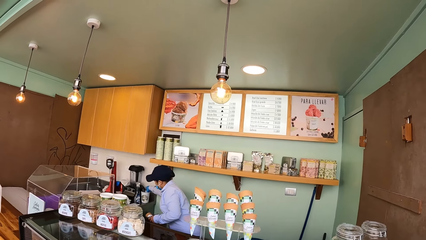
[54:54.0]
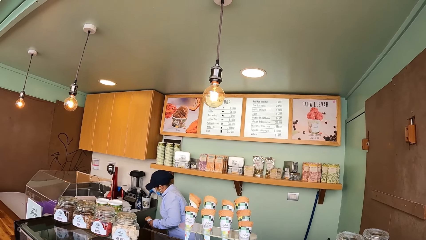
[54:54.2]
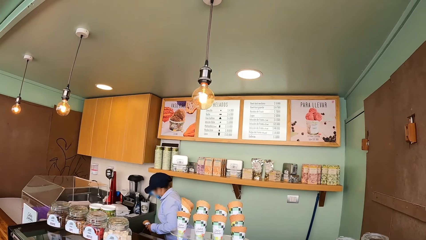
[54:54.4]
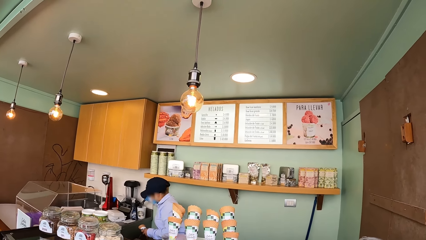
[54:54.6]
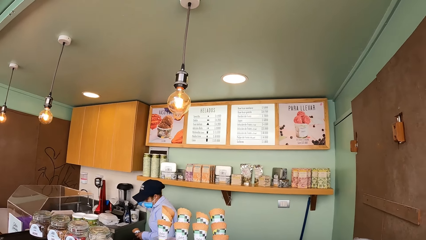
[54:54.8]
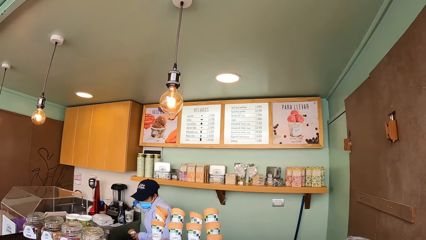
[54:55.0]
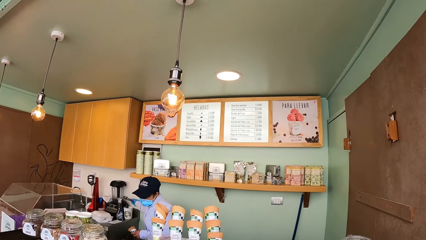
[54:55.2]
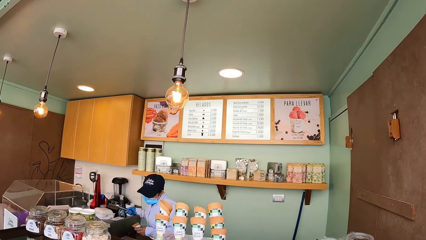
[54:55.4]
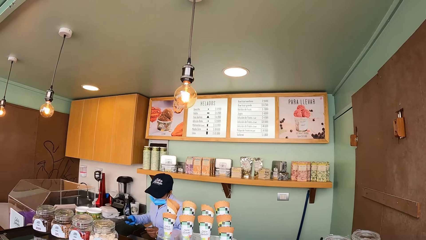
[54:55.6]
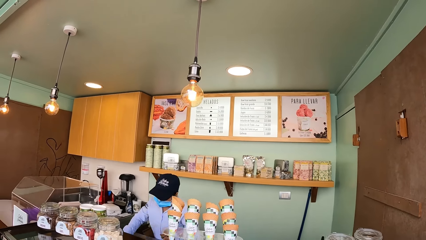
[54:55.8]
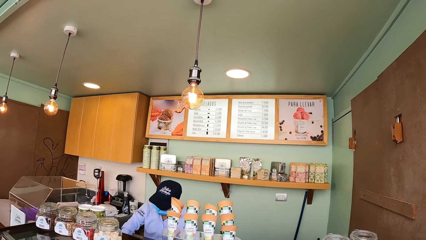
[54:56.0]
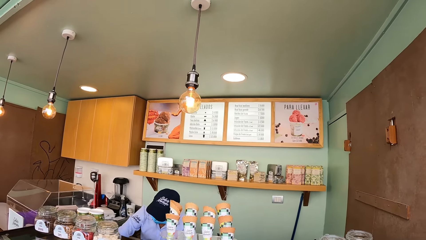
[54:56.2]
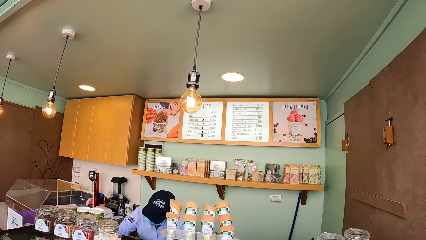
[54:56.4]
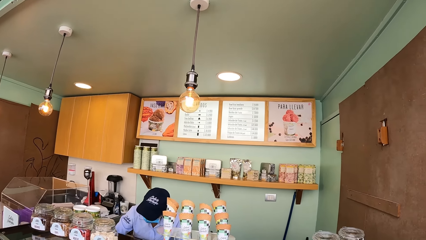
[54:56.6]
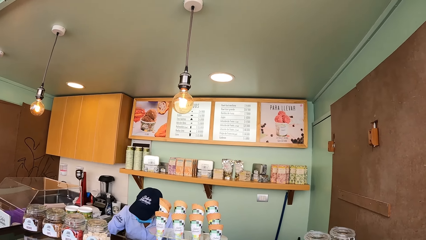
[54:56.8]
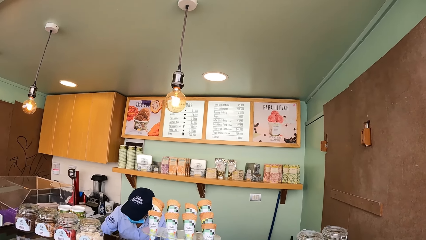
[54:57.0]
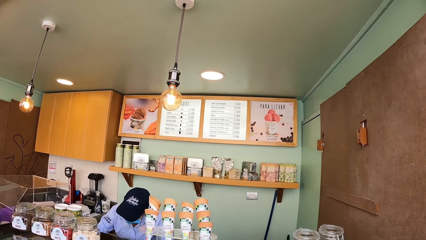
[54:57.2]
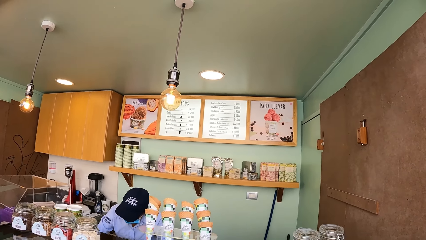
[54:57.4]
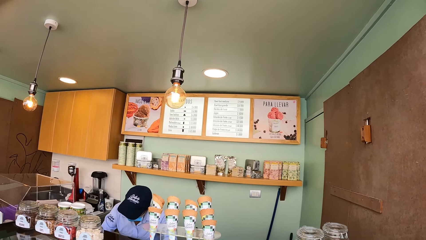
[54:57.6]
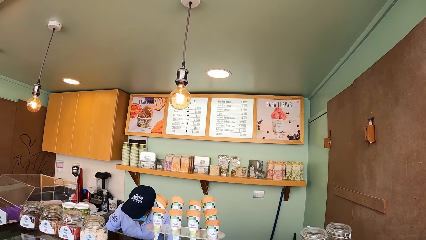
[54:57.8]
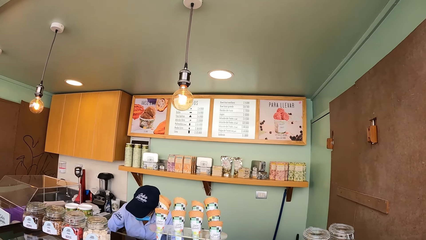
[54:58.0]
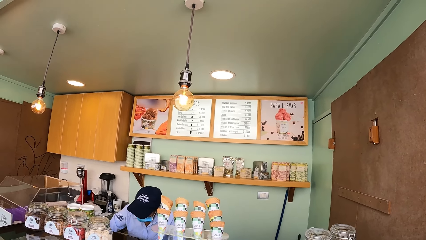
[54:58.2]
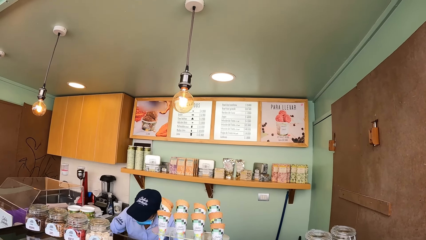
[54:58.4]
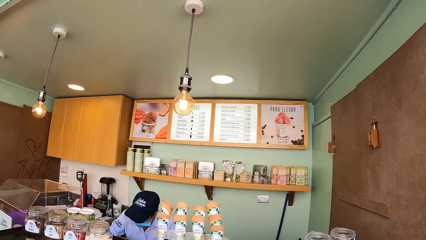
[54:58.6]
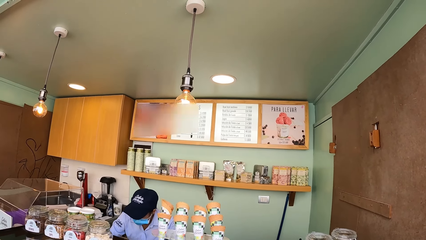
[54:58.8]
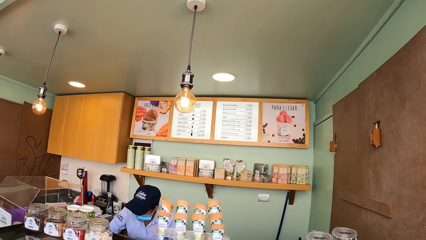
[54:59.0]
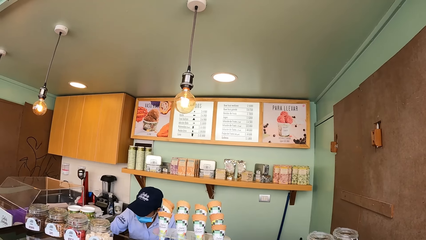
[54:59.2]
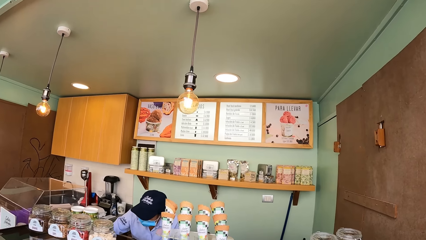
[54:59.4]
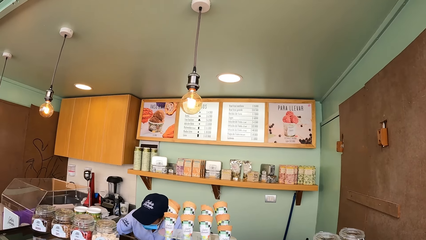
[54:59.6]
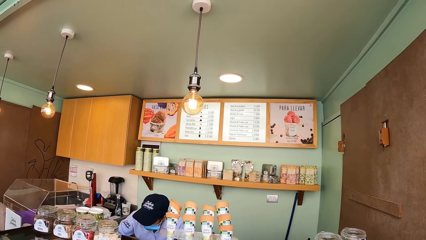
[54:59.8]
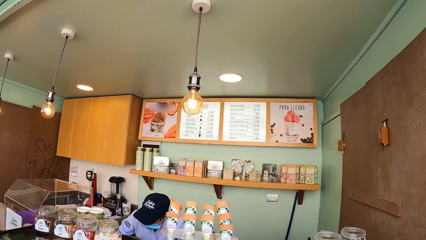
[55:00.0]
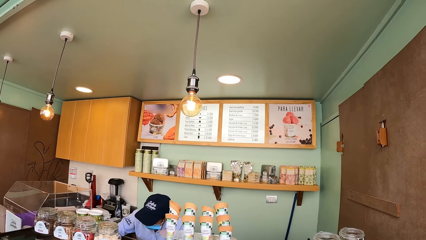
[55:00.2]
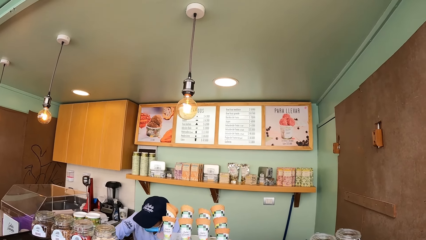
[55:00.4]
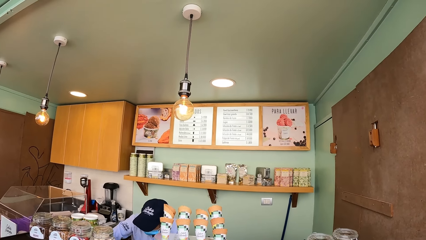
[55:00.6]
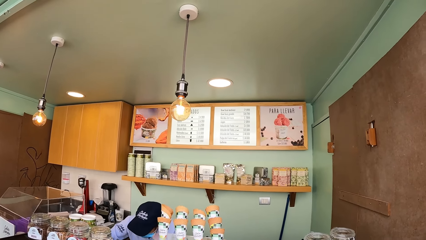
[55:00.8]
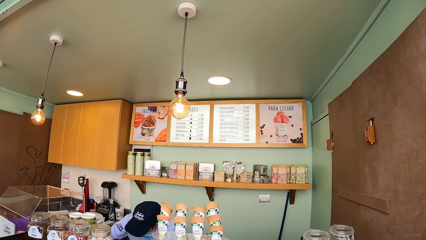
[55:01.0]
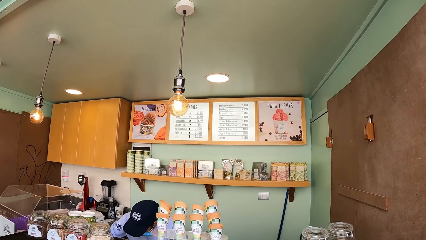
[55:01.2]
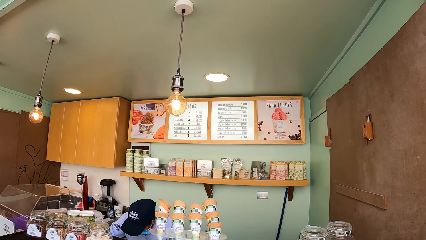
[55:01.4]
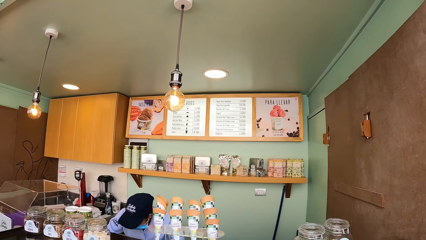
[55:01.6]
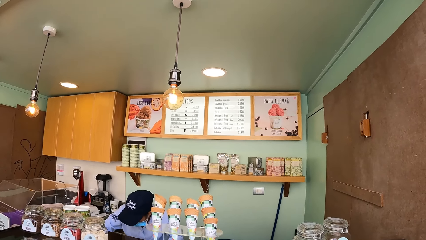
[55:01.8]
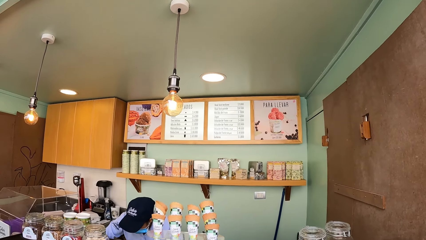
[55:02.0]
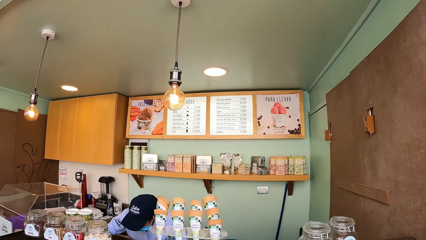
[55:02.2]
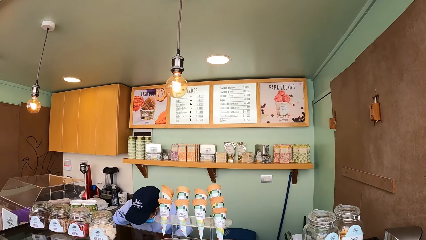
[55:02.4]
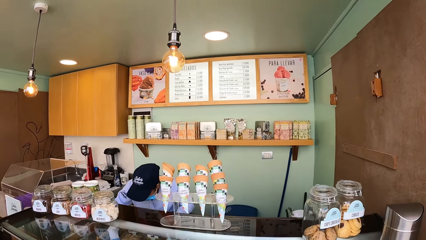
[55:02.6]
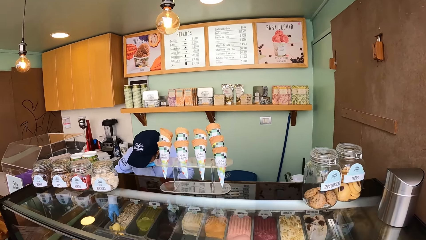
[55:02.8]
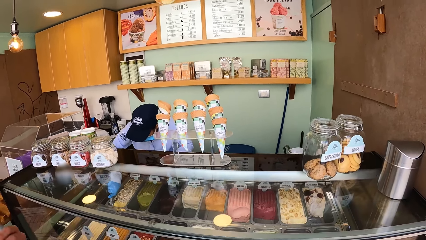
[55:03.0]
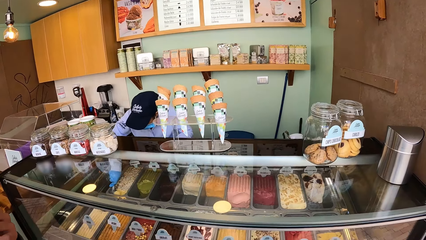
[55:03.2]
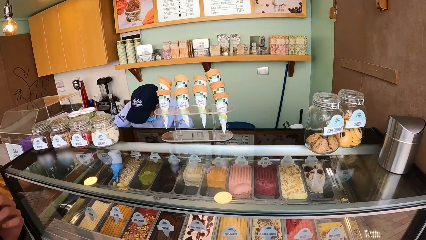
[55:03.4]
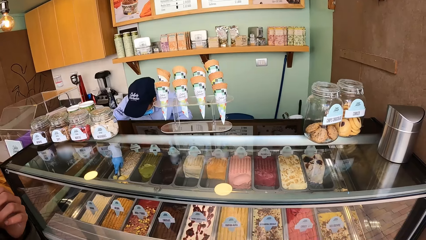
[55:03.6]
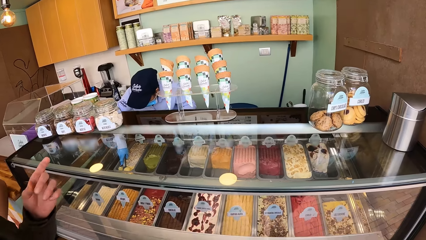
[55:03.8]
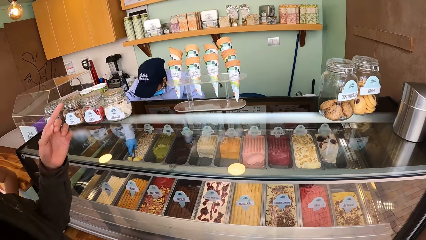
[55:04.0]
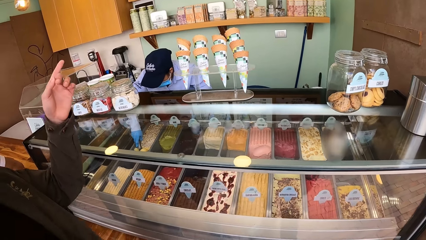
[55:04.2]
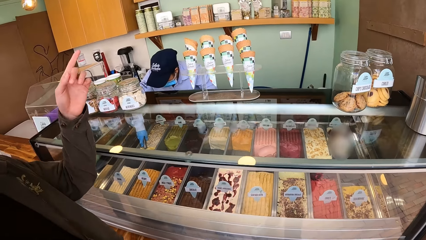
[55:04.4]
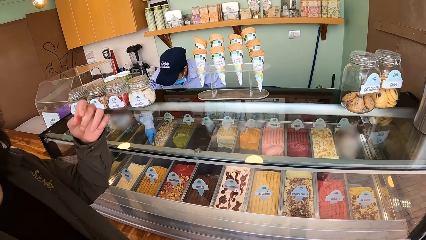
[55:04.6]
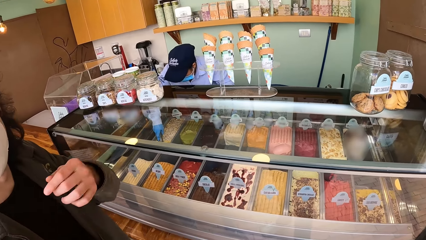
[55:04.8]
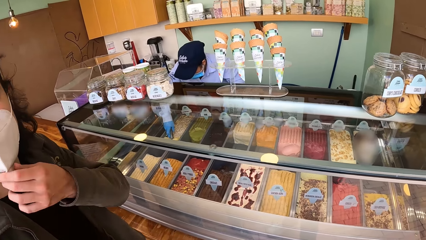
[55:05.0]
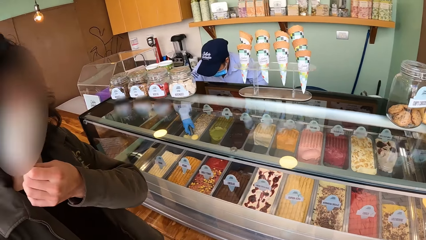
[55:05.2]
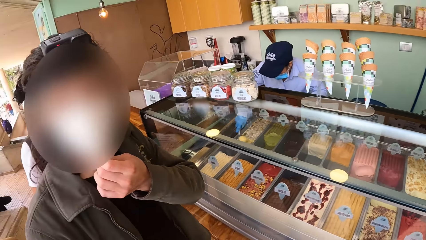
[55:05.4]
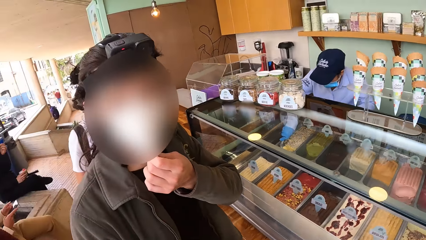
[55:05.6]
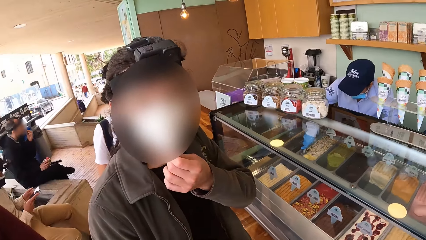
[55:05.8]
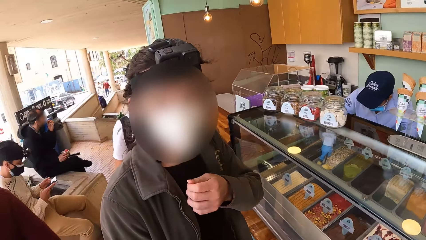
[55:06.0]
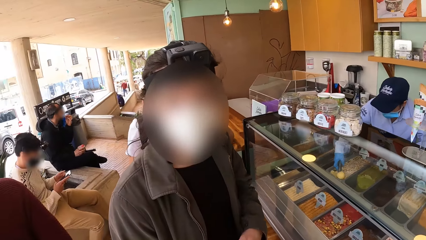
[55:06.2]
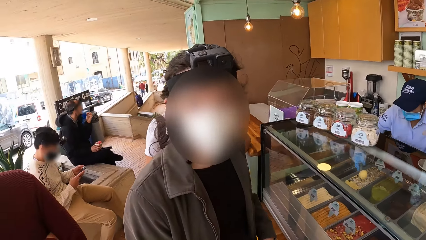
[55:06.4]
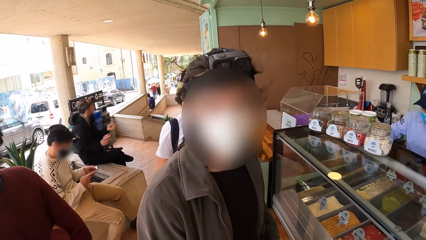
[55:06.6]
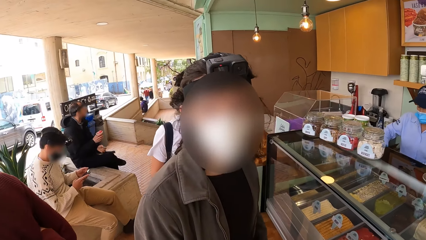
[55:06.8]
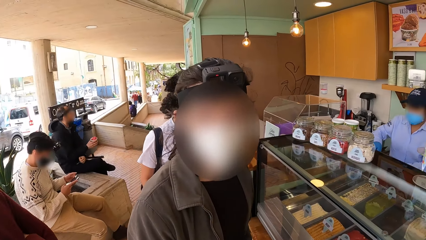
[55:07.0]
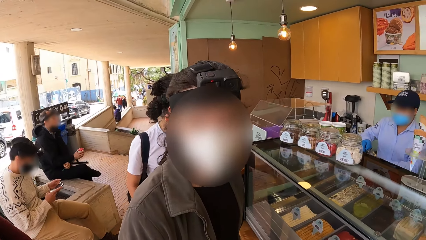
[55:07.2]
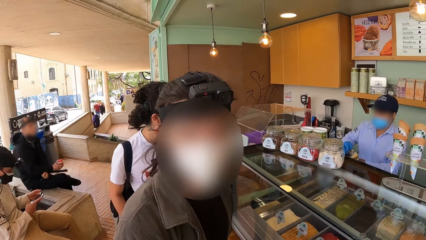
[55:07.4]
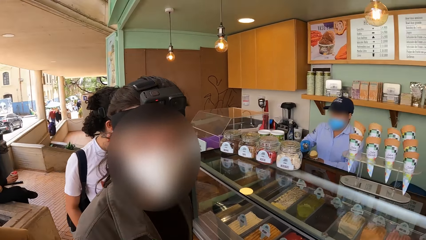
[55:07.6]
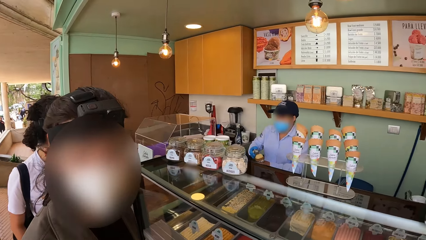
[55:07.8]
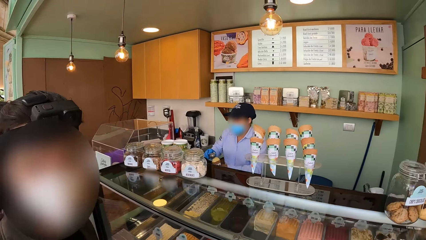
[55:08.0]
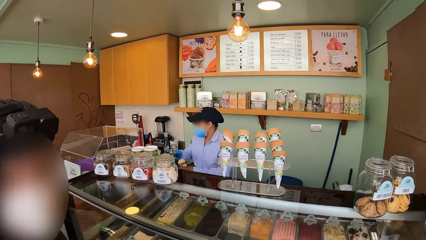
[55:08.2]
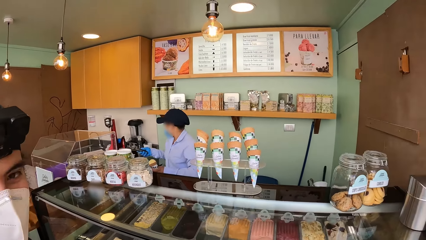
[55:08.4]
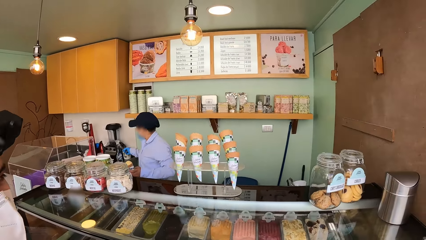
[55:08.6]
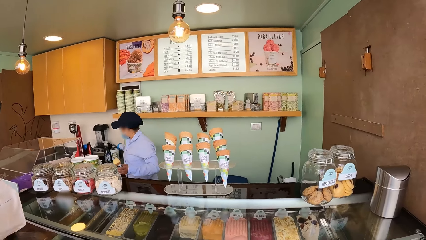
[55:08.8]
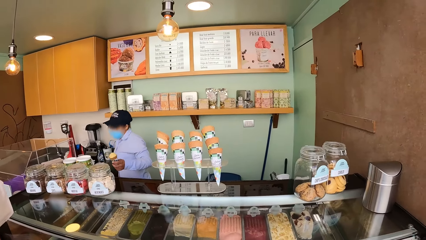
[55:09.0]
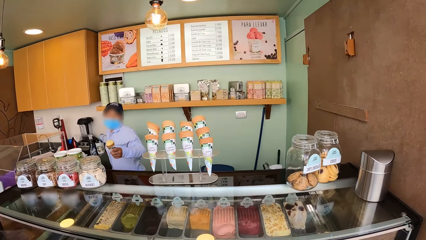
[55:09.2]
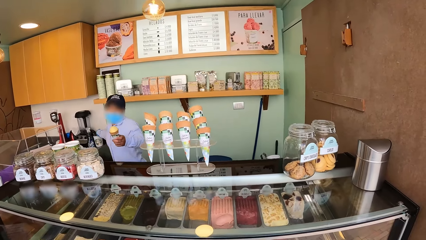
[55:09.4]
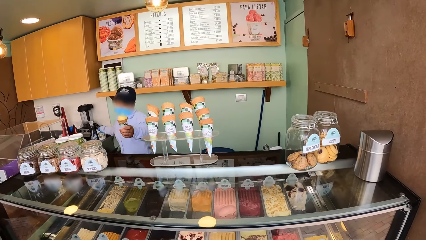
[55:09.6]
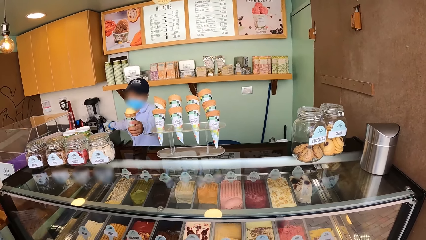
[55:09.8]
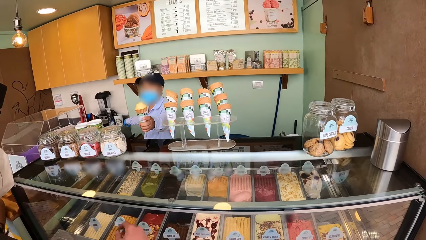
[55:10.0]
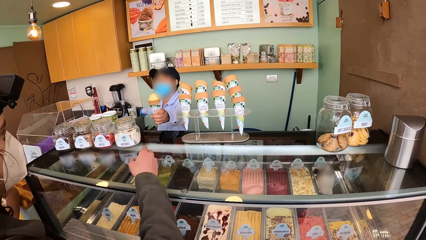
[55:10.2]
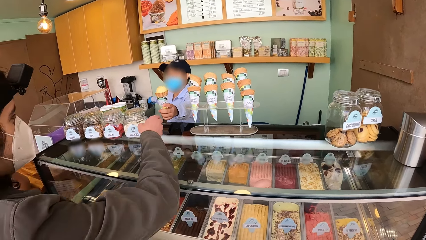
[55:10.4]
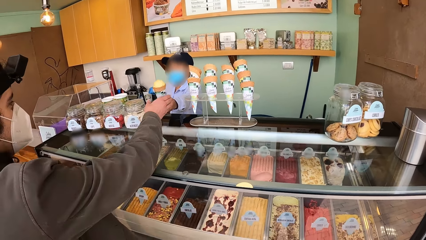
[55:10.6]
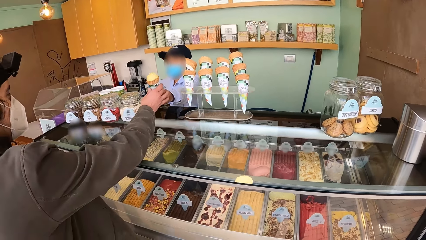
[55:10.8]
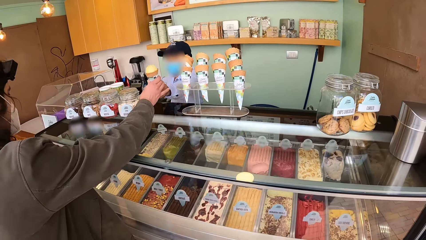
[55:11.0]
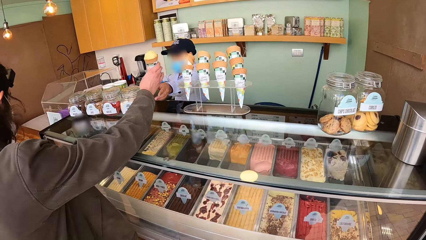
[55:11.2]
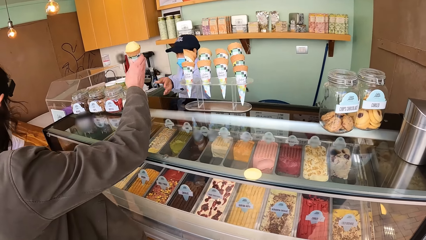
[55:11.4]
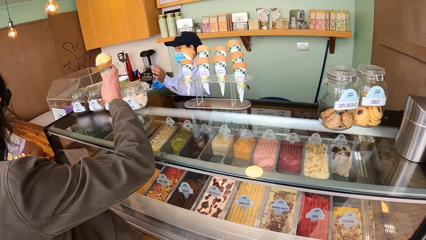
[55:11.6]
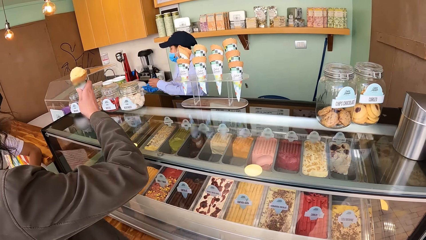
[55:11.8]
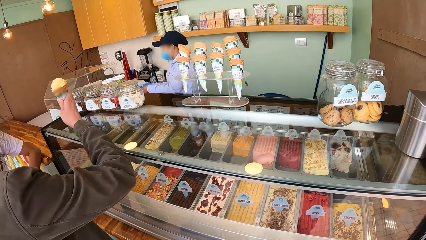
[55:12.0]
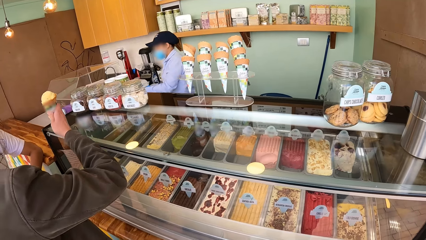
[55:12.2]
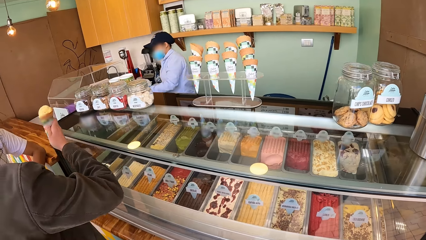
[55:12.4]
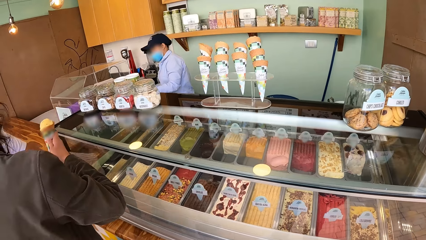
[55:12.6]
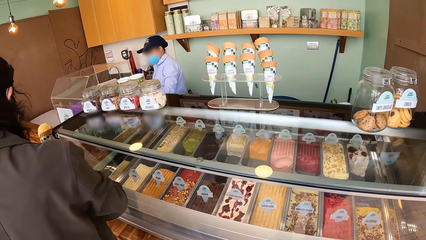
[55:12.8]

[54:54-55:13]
A man picks up an ice-cream scoop from a cup with his right hand and scoops ice-cream from a tray with the ice-cream scoop in his right hand. Another man adjusts a nose mask on his face with his left hand. The camera wearer interacts with the other man. The first man places the ice-cream scoop in the cup with his right hand. The other man takes the cone from the first man with his right hand.
